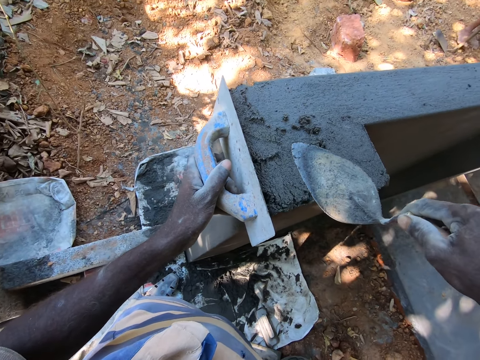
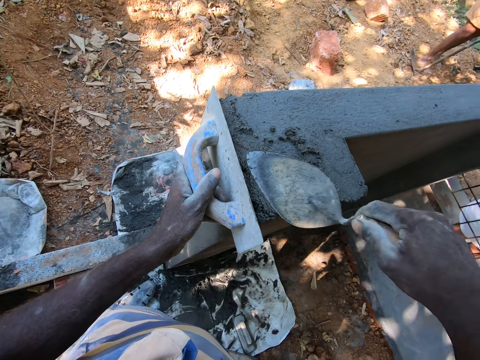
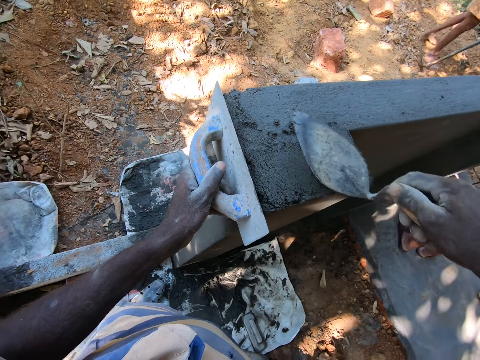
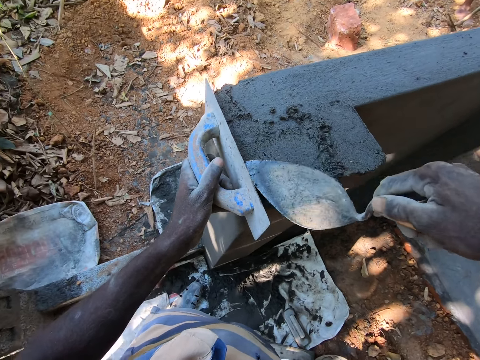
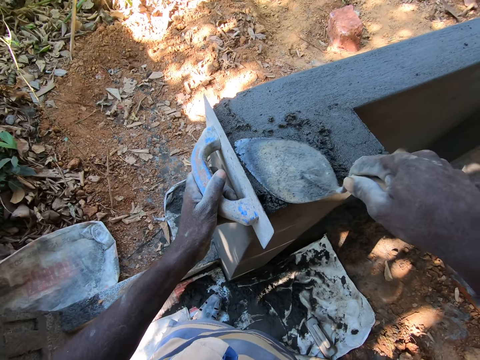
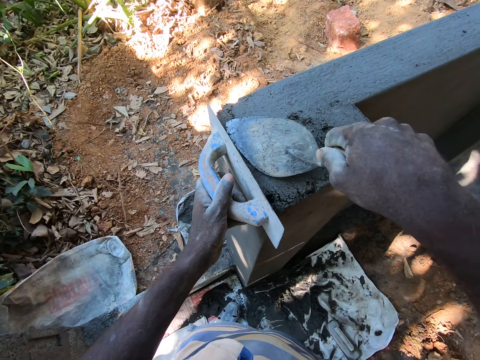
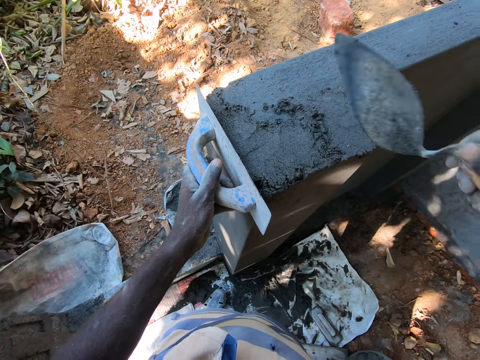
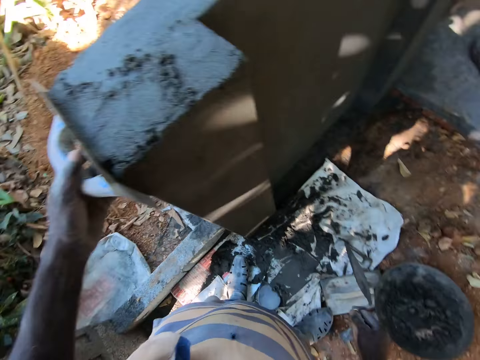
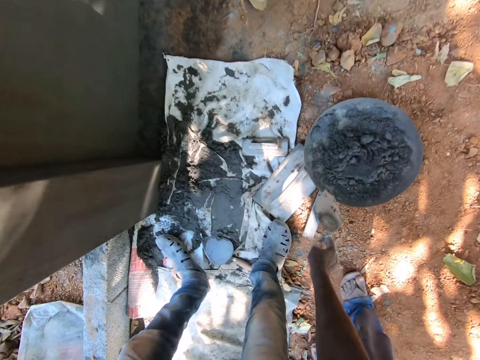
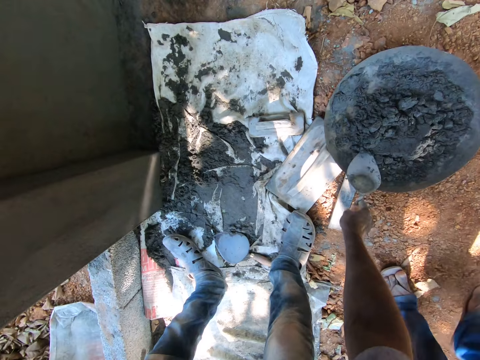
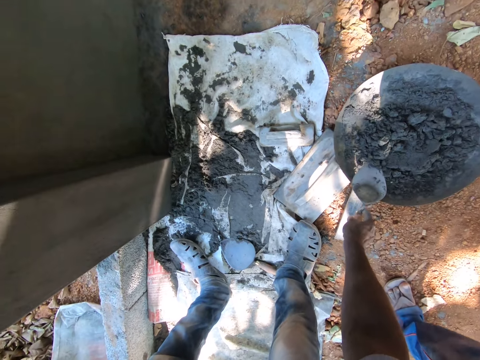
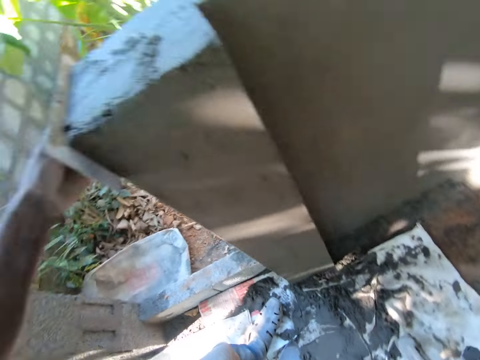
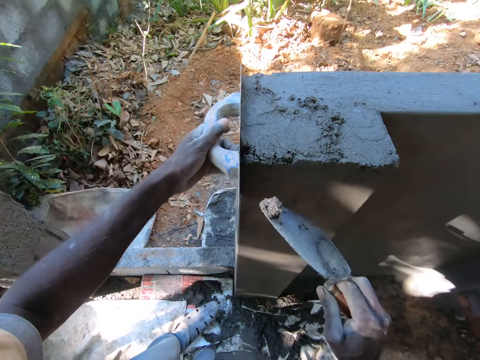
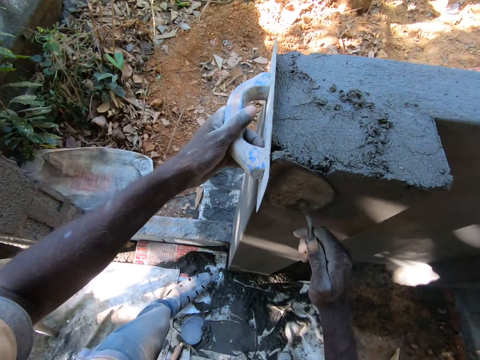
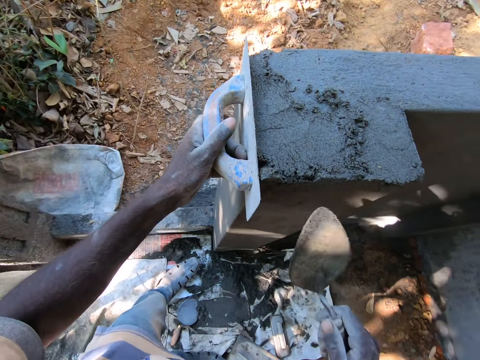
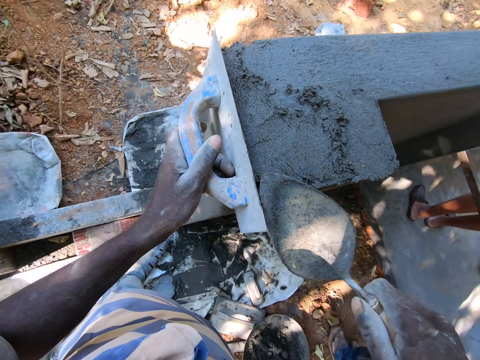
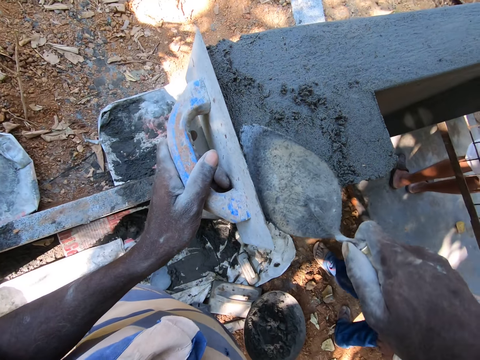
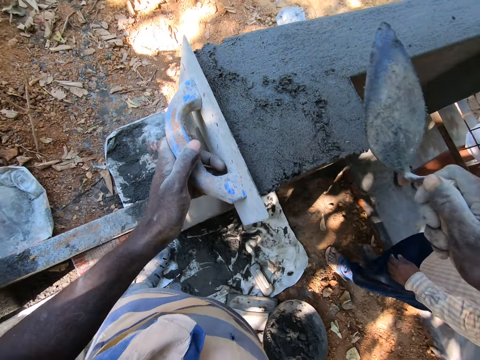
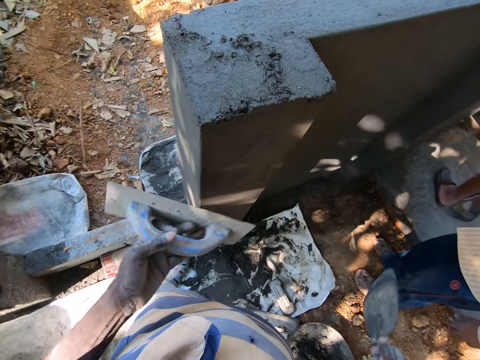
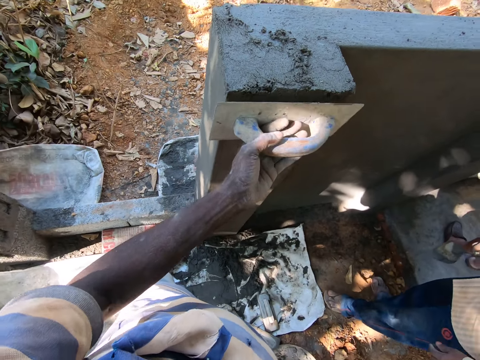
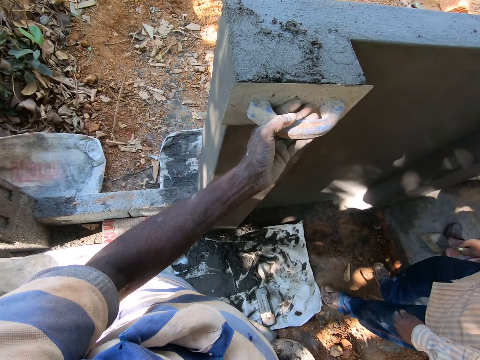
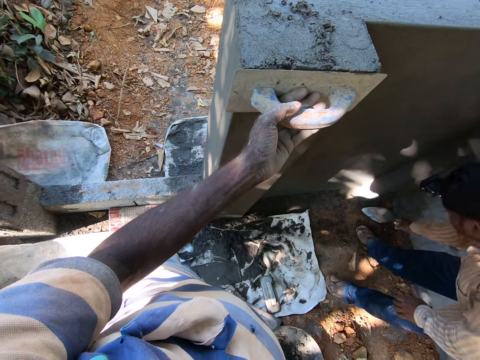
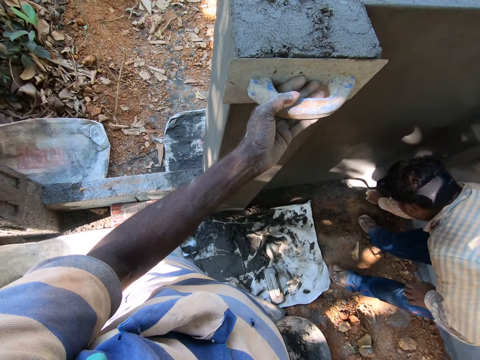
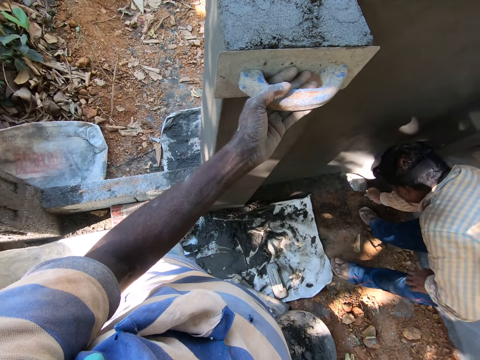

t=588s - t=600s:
The camera wearer takes the cement mixture or concrete from the hand pan with the hand trowel in his right hand. He plasters the wall with the cement mixture in the hand trowel in his right hand. He smoothens the concrete with a trowel. He levels the wall with the levelling trowel in his left hand.

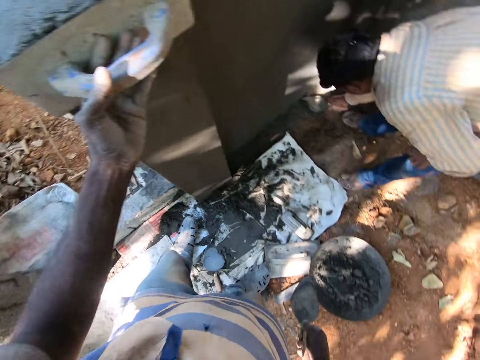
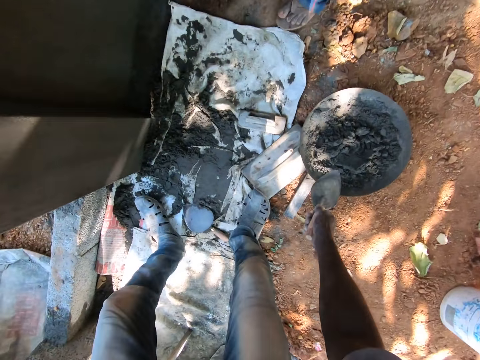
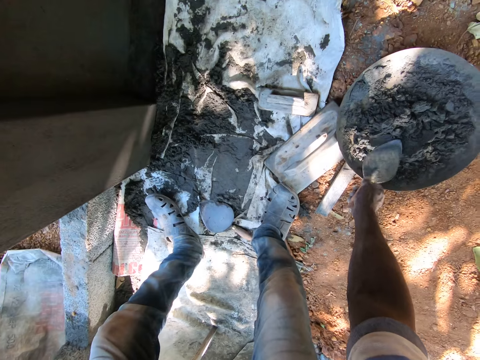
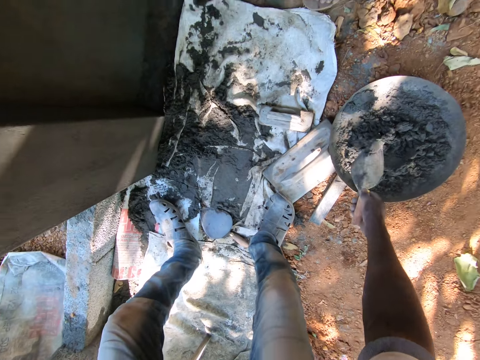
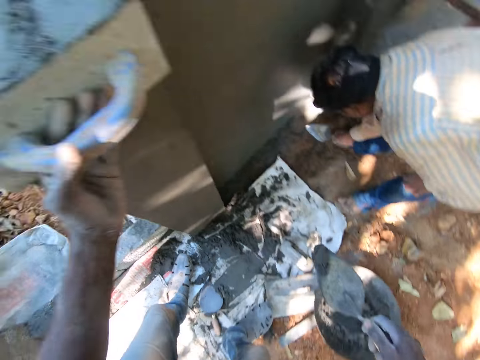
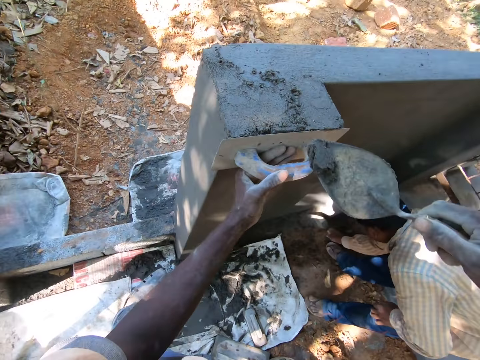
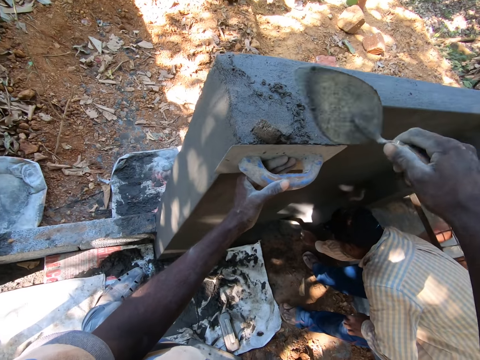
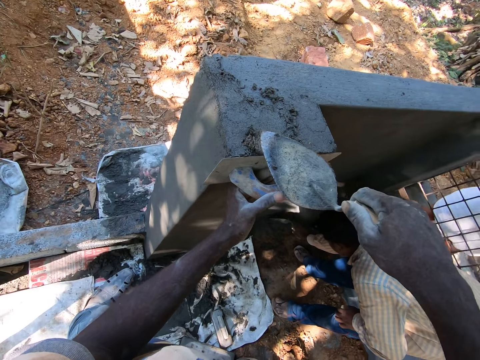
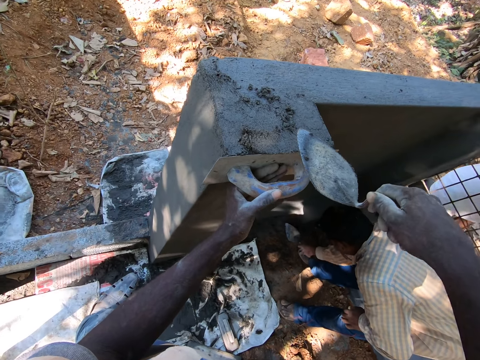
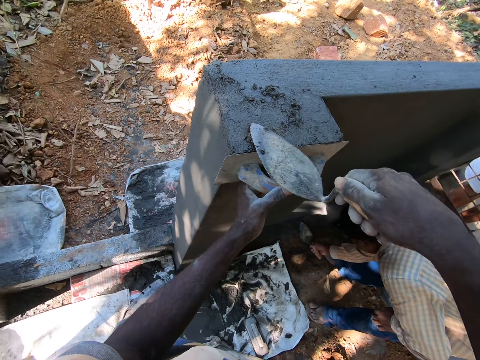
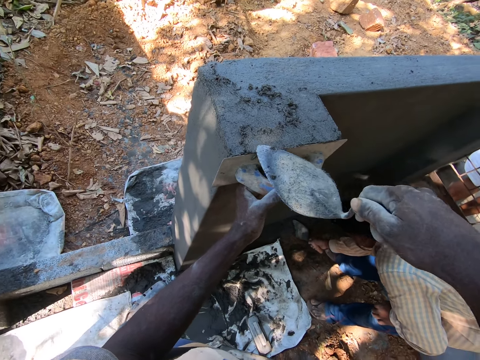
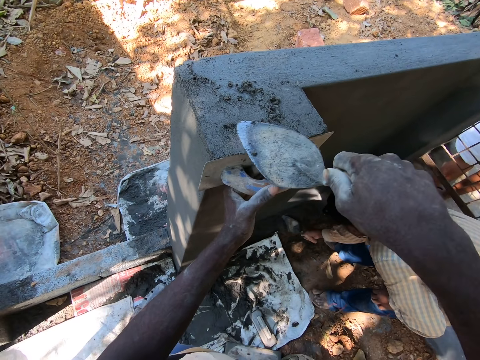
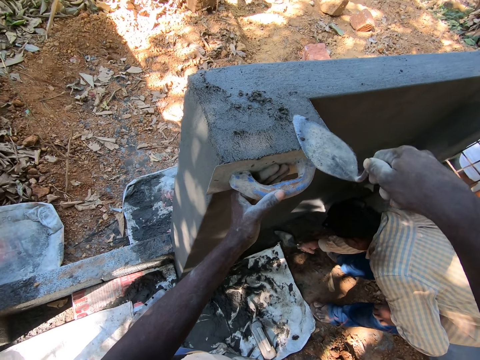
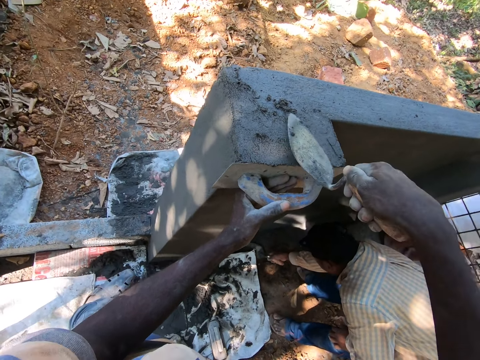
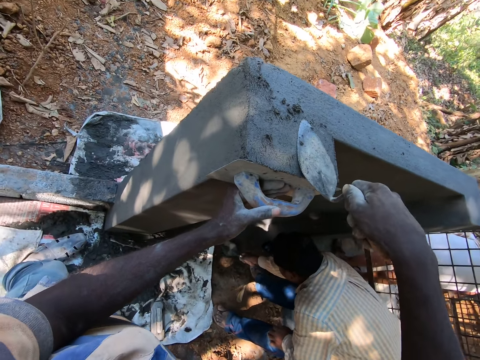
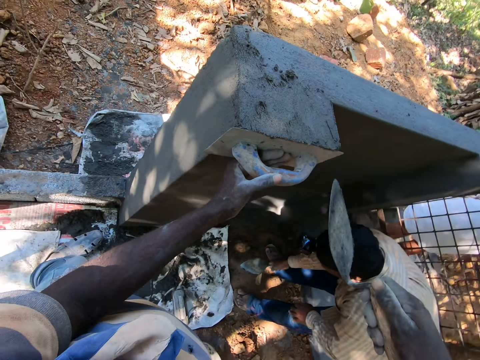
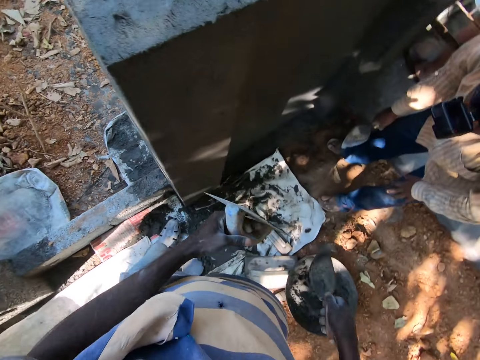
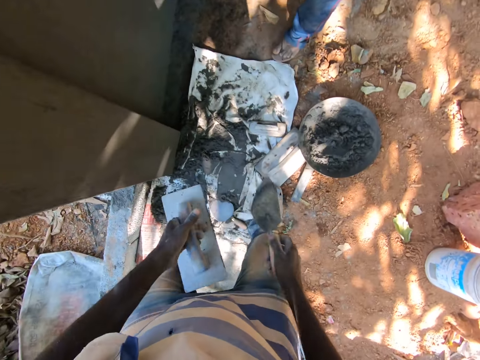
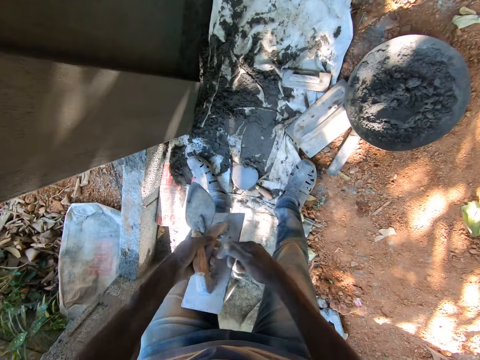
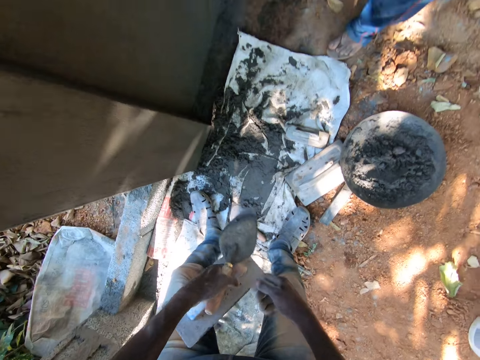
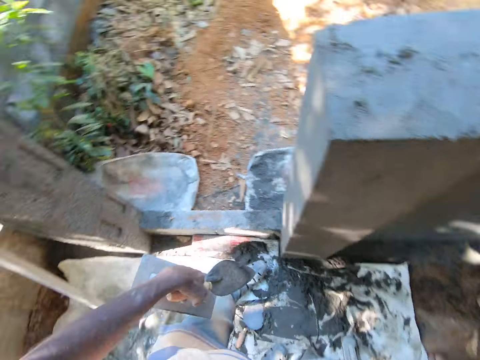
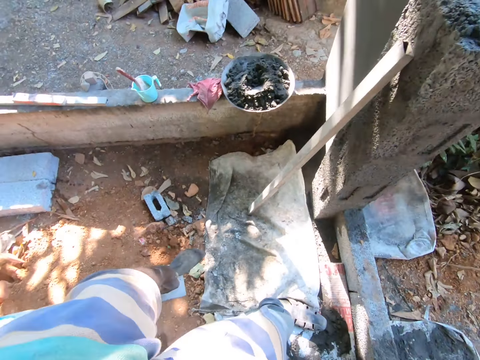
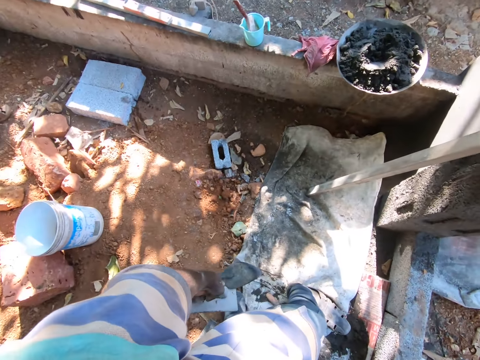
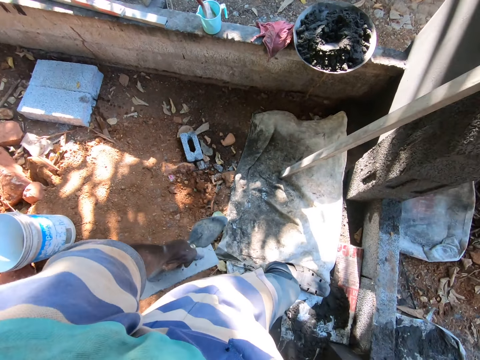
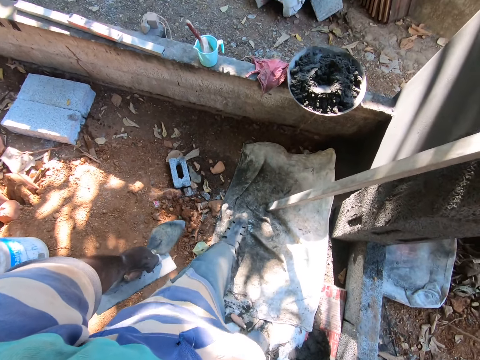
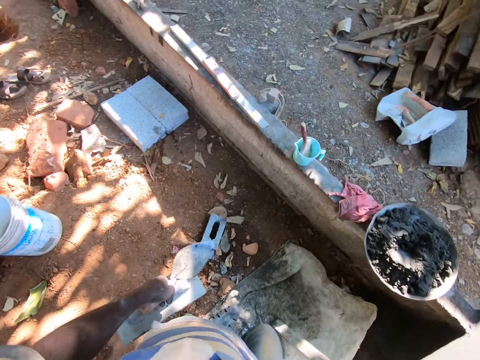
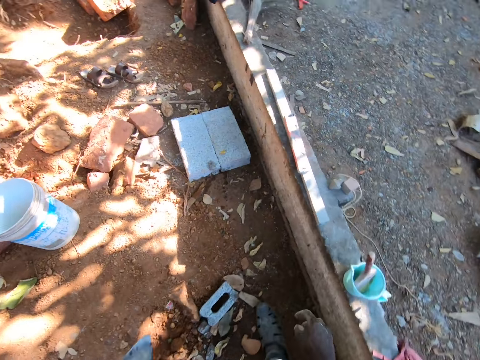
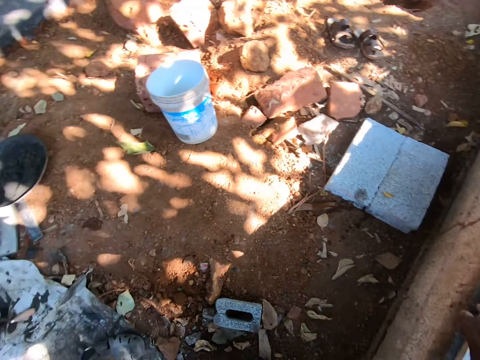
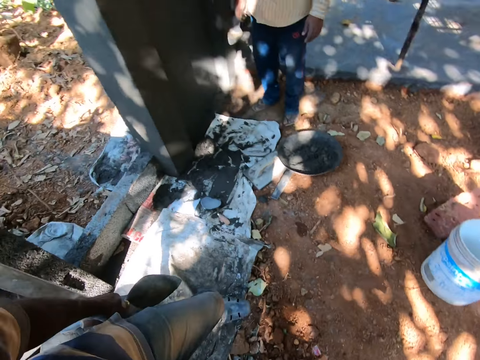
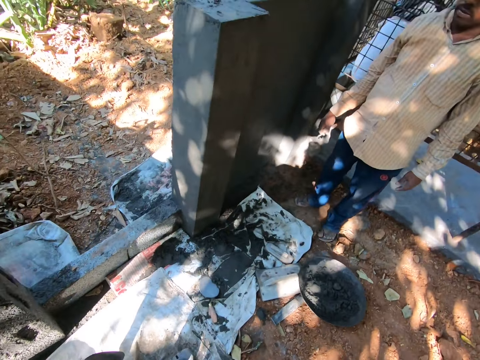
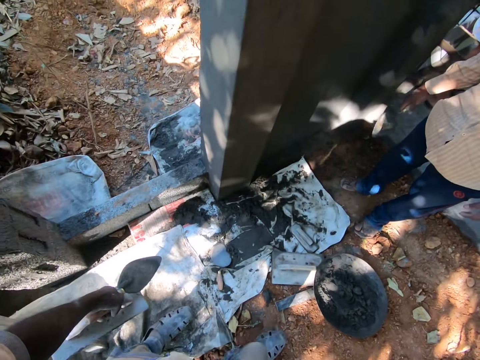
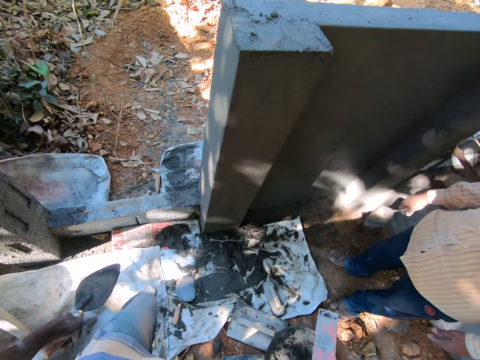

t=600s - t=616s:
The camera wearer takes the cement mixture or concrete from the hand pan with the hand trowel in his right hand. He plasters the wall with the cement mixture in the hand trowel in his right hand. He scoops the concrete with the trowel. He looks around the construction site. He passes the hand trowel from his right hand to his left hand. He picks up a level with his right hand.
